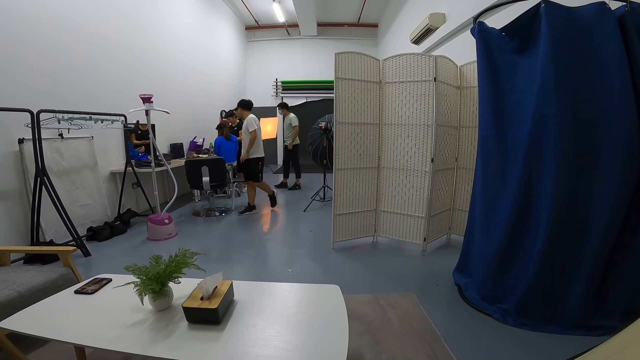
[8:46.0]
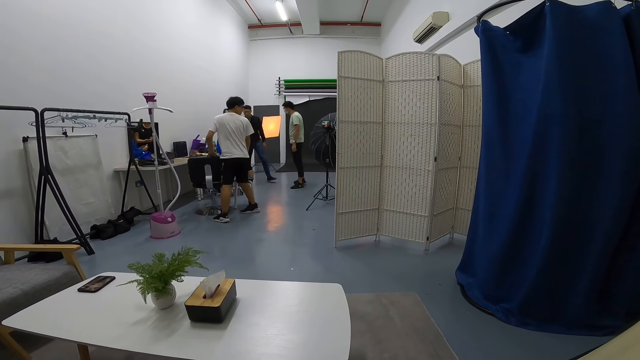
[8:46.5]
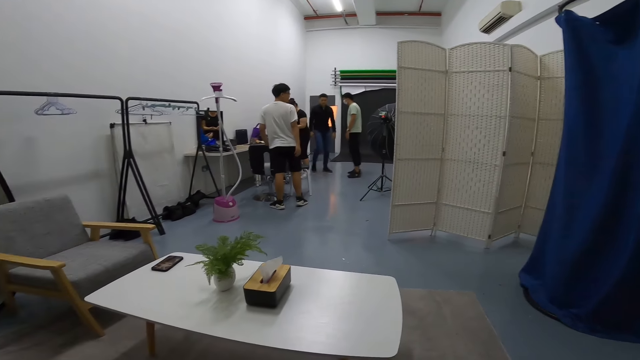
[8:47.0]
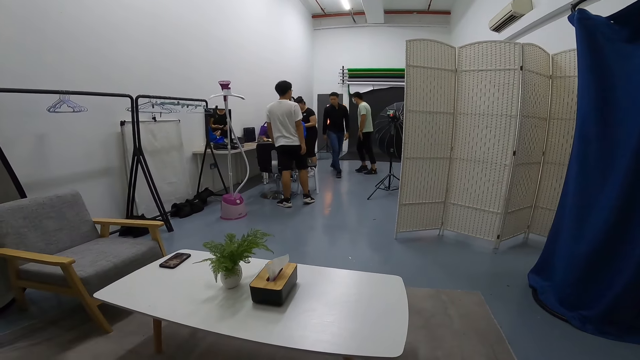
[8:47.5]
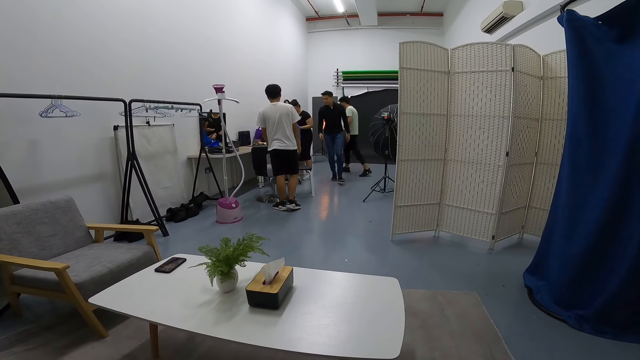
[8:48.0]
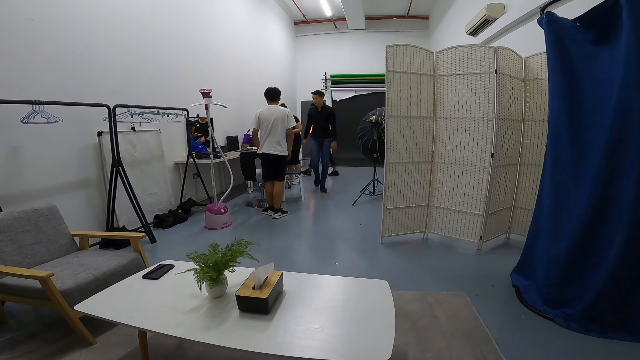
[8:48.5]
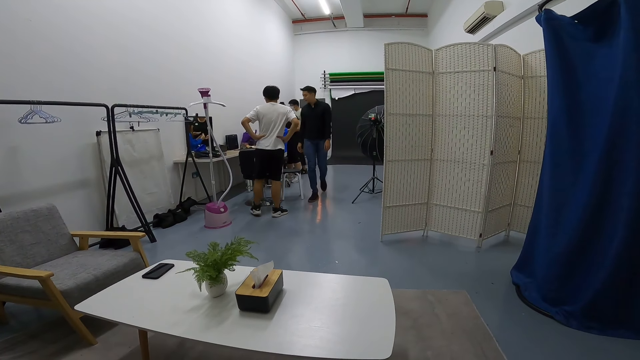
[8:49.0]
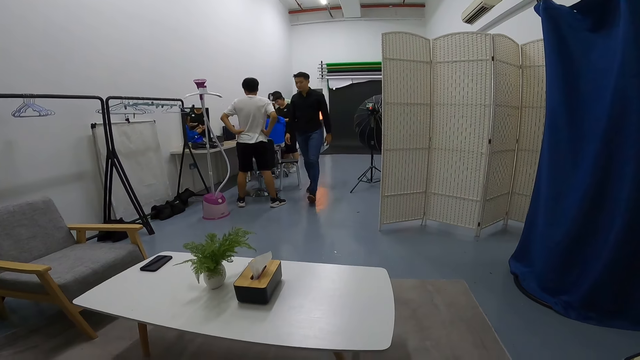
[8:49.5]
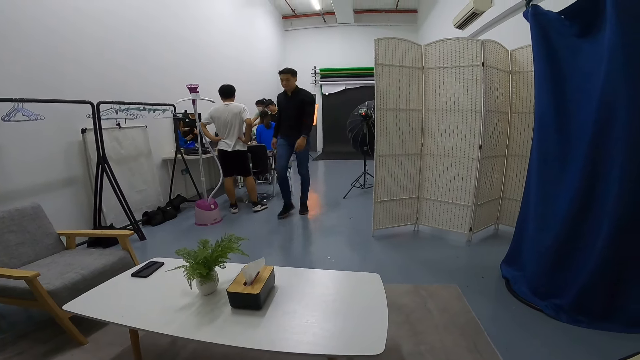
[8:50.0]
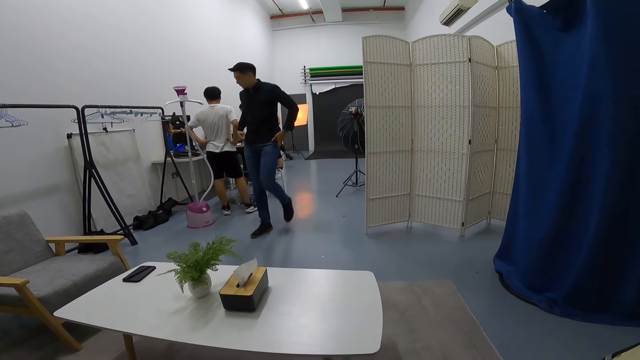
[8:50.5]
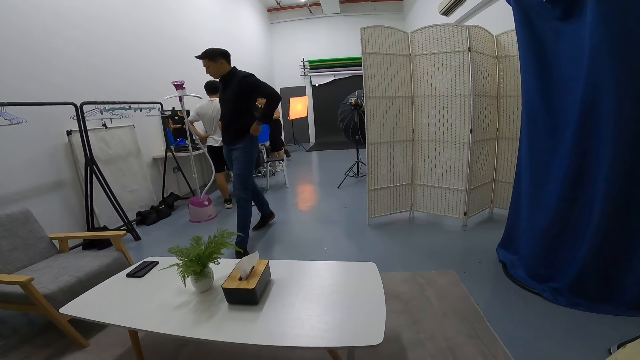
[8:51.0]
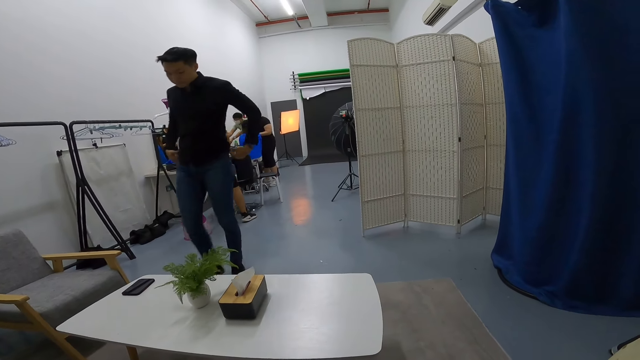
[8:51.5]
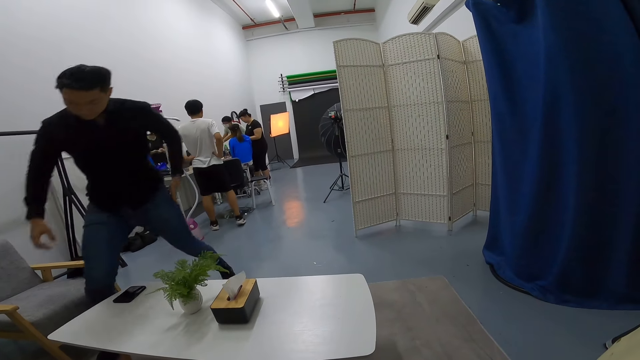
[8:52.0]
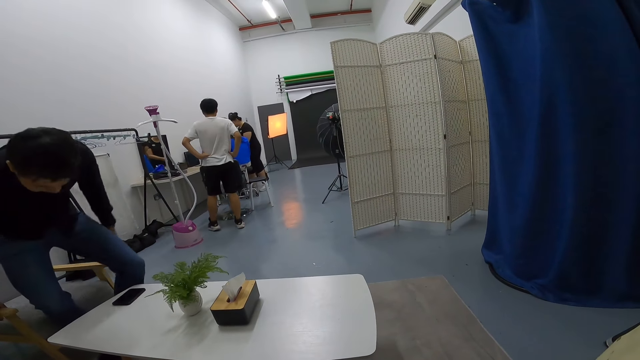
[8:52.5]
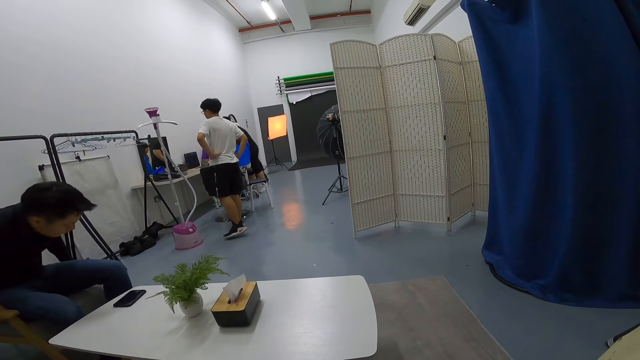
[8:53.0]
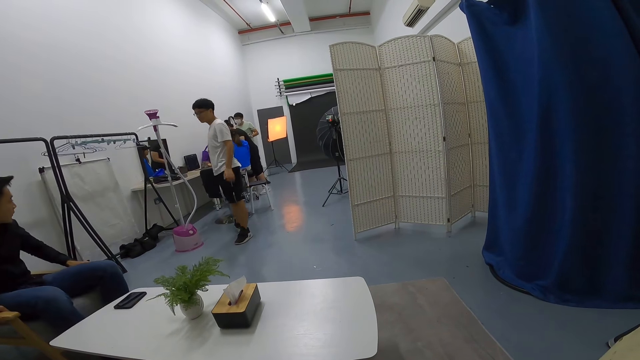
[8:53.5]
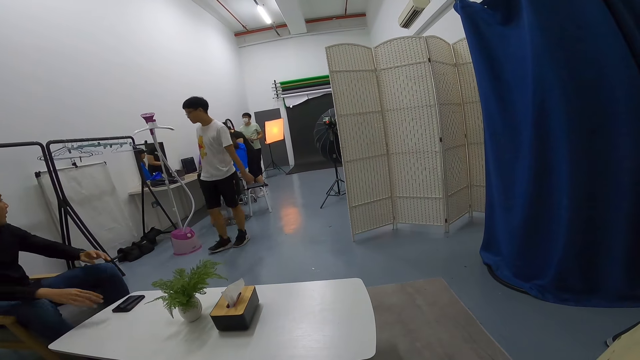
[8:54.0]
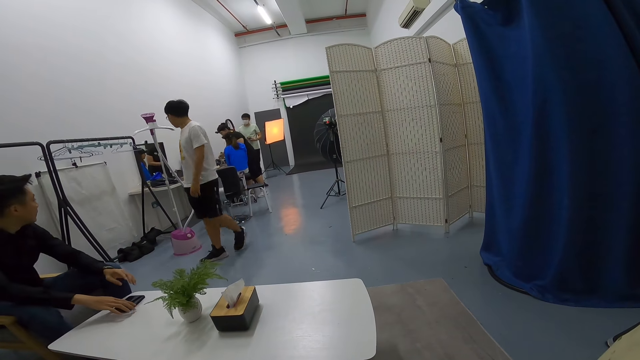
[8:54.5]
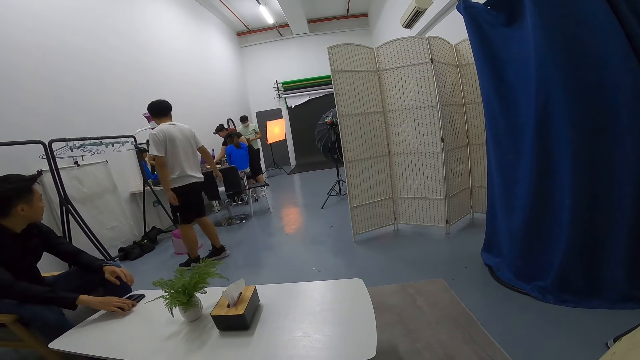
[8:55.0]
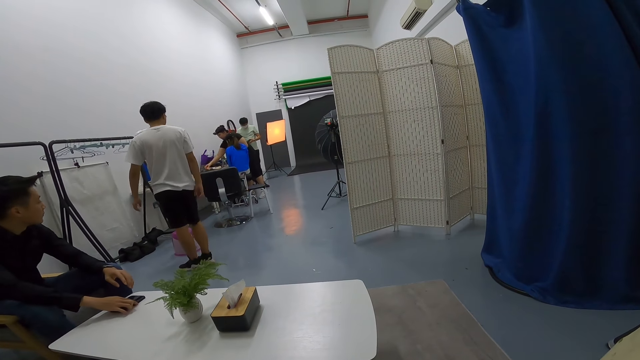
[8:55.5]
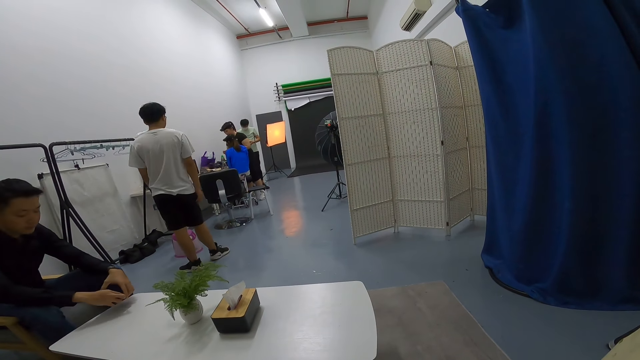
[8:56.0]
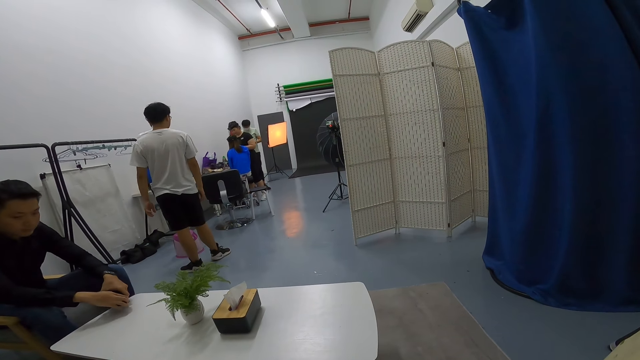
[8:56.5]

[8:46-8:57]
A man walks towards the sofa. The man sits on the sofa.

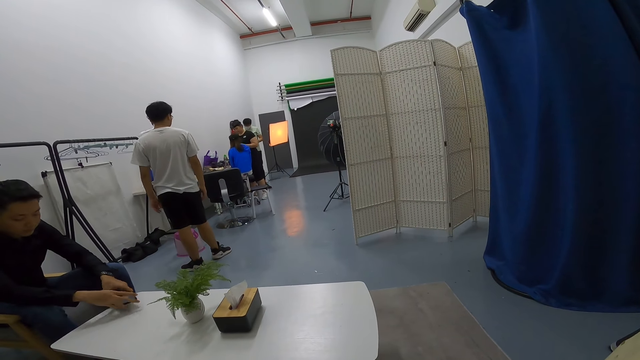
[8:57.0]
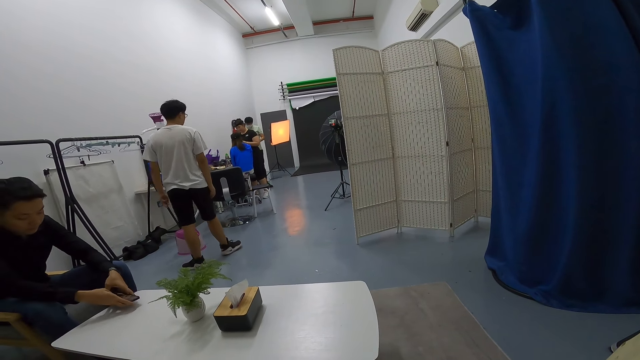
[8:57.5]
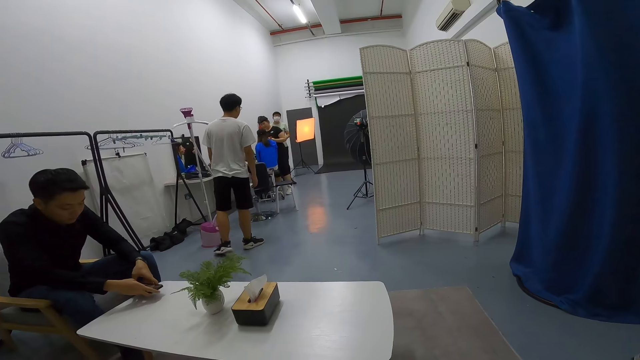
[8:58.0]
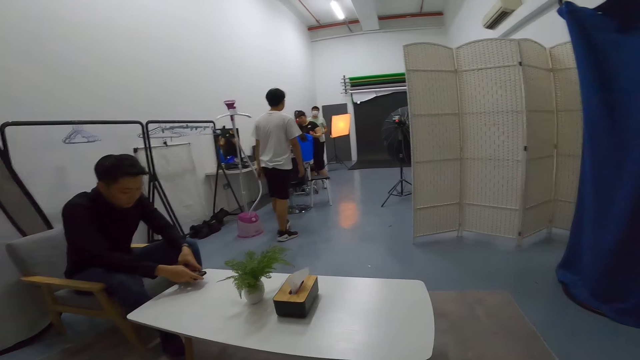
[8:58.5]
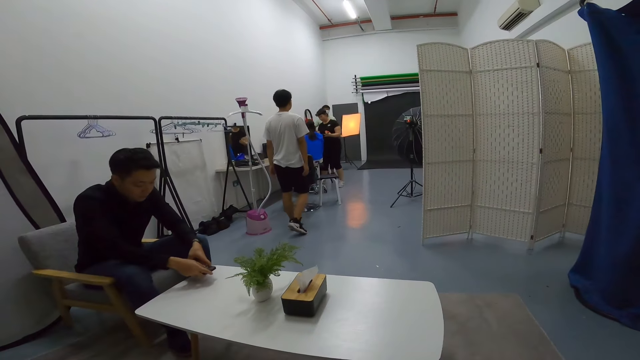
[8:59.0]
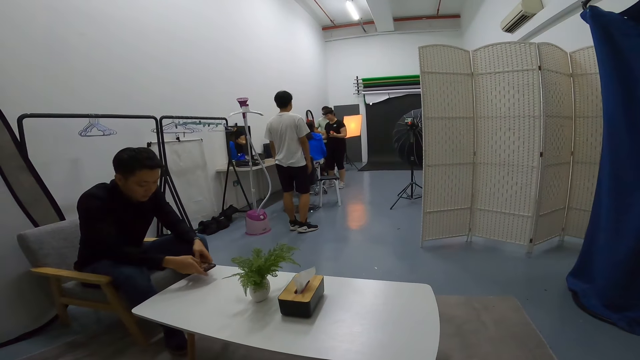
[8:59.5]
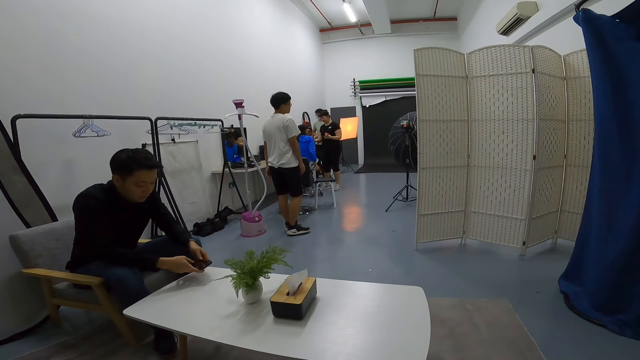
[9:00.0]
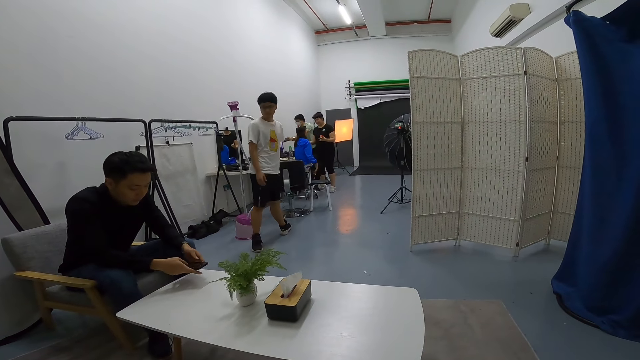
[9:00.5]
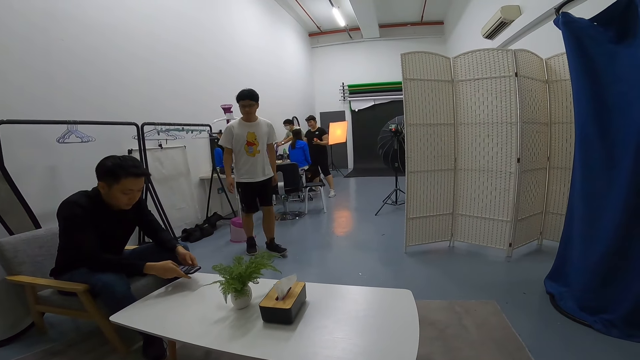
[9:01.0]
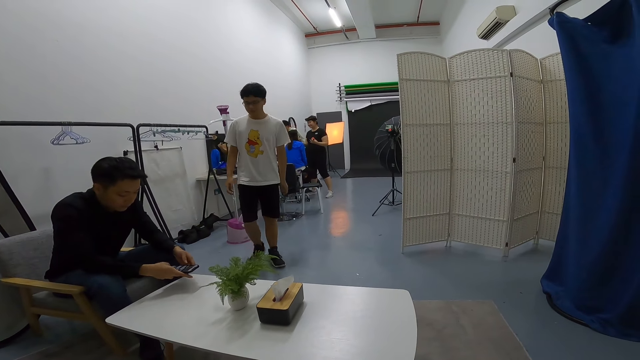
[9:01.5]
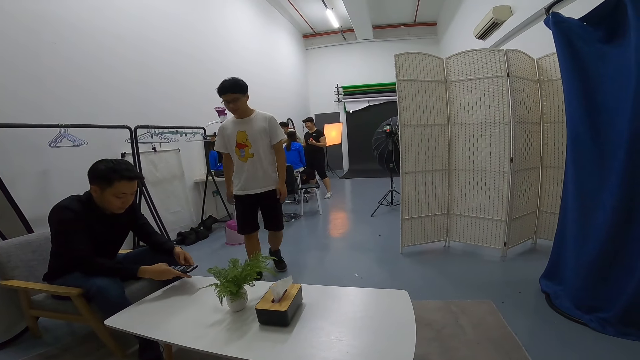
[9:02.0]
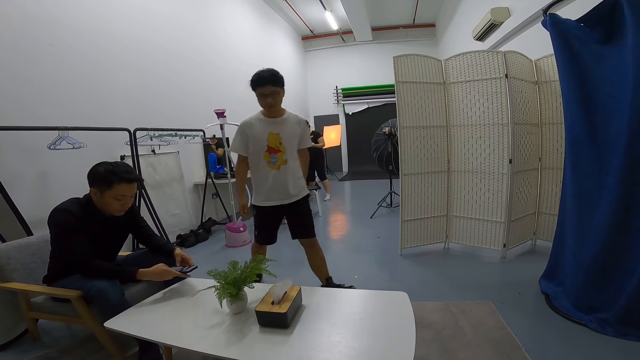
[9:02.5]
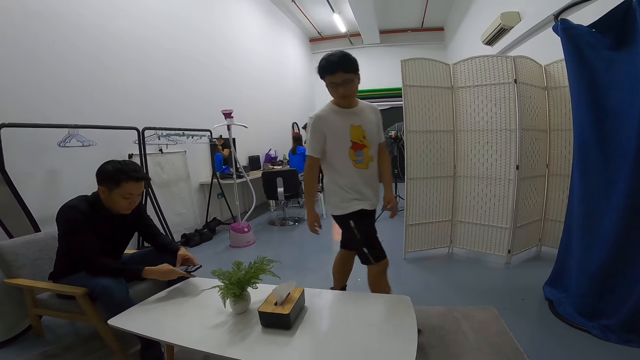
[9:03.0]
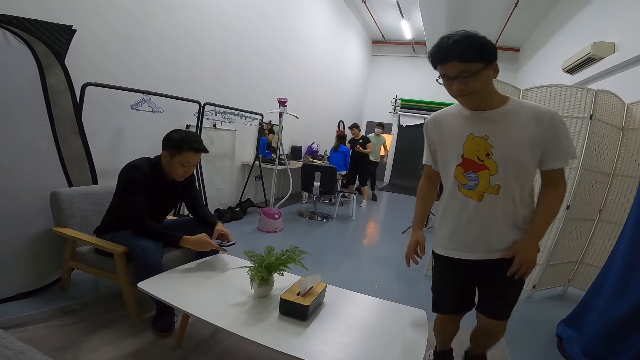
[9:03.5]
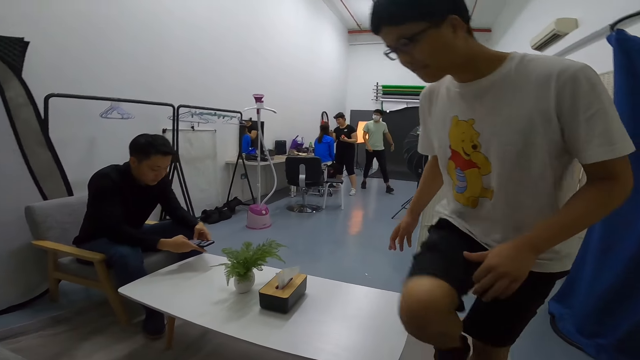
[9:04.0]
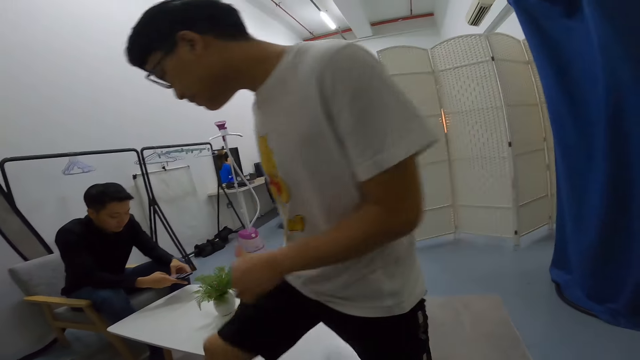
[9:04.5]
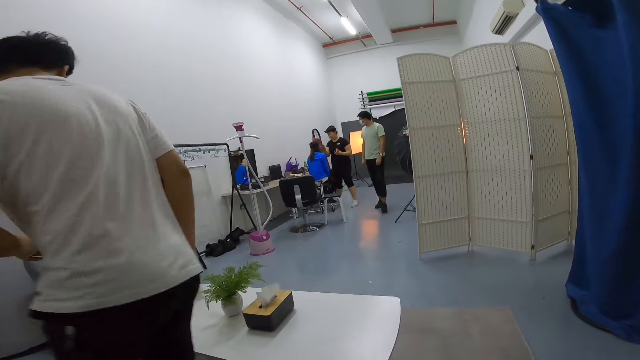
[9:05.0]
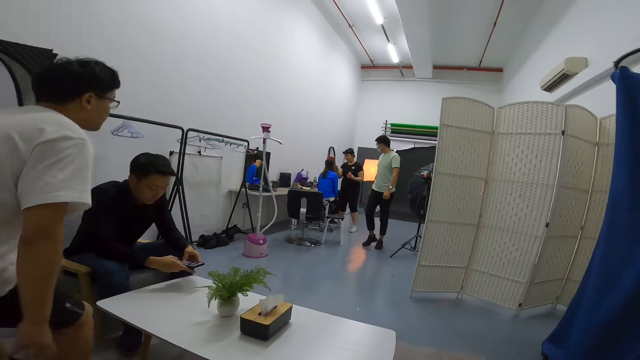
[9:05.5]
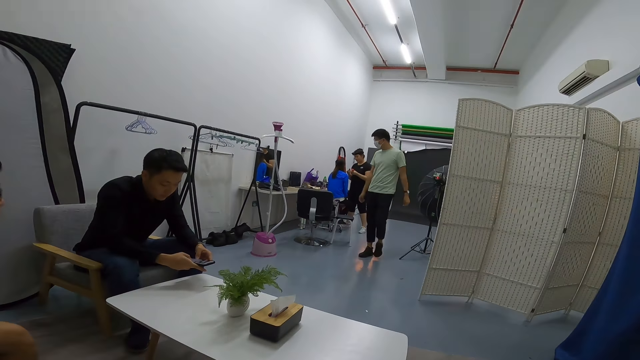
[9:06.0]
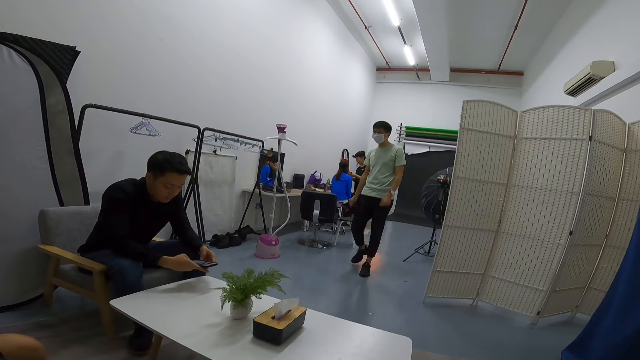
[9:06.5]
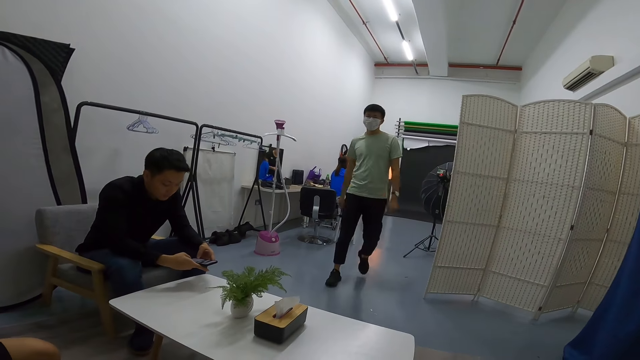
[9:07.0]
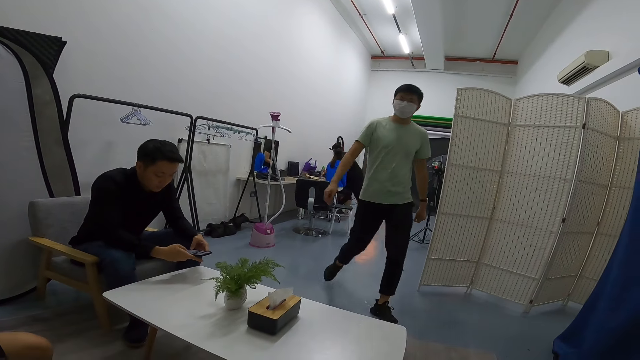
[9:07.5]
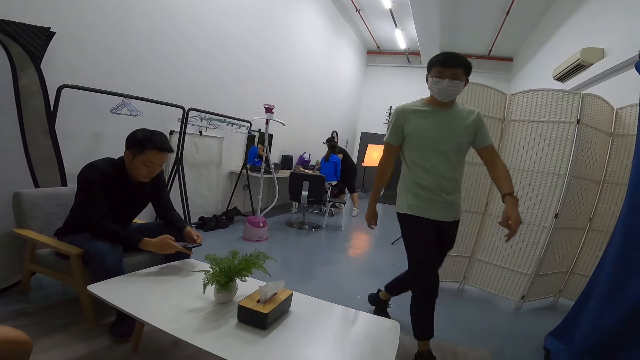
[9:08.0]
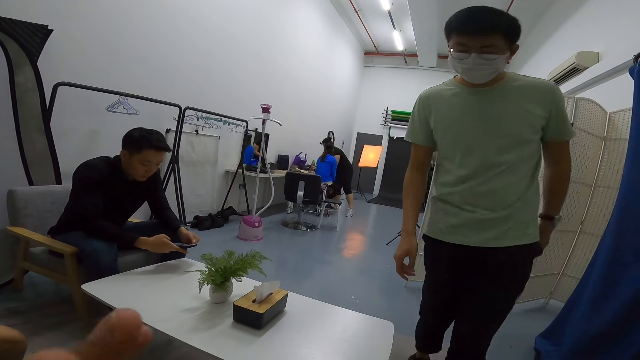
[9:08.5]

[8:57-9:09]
A man holds a phone. Another man passes past the camera wearer. The other man sits on the sofa. The camera wearer talks as a third man walks toward him.
